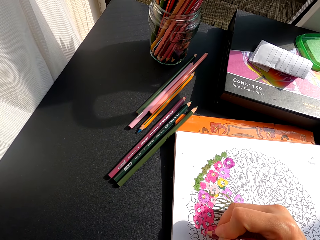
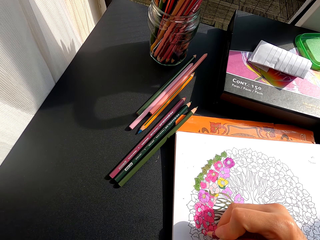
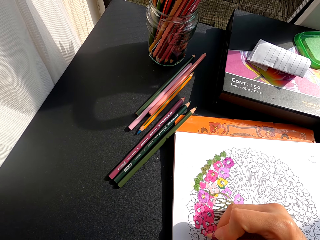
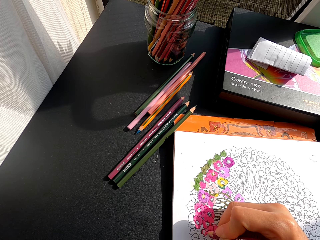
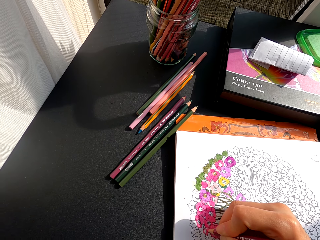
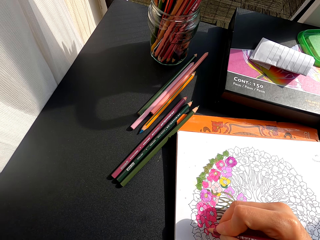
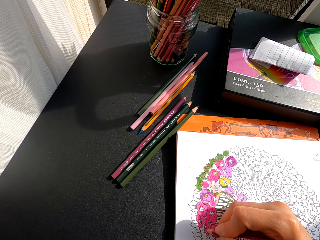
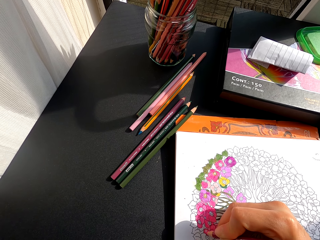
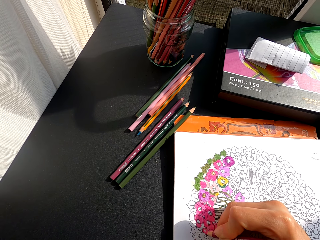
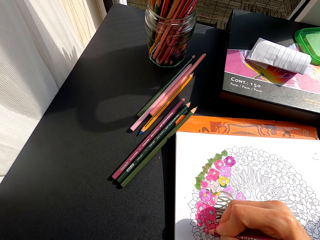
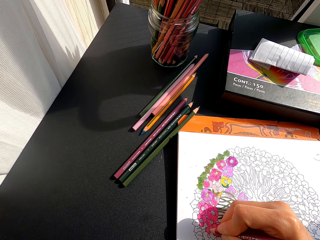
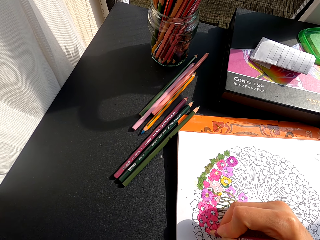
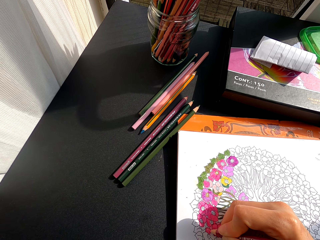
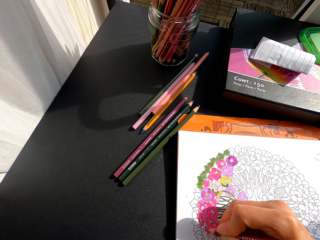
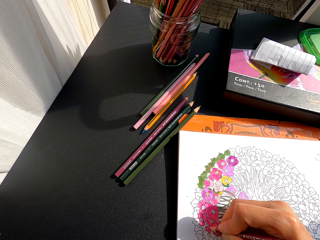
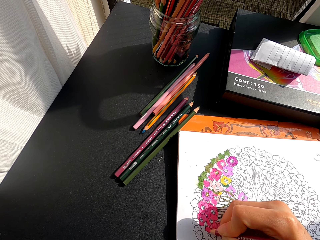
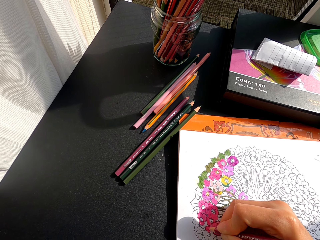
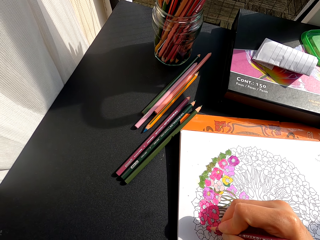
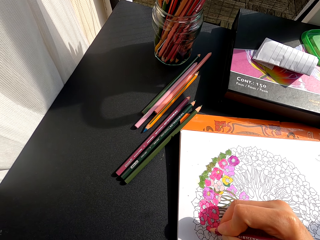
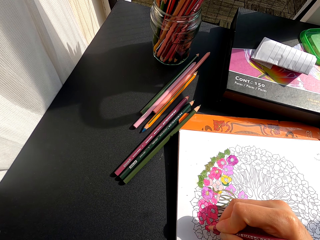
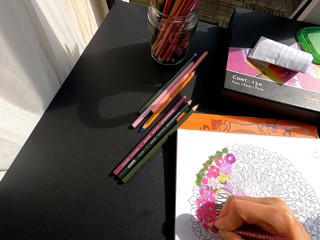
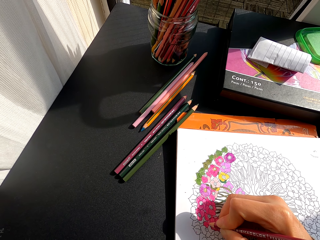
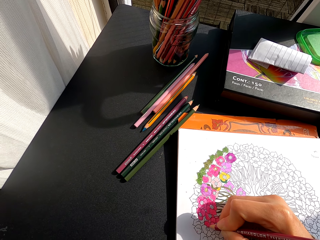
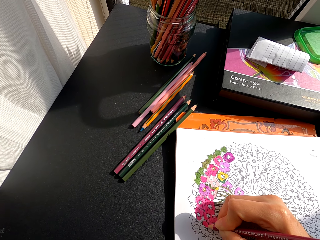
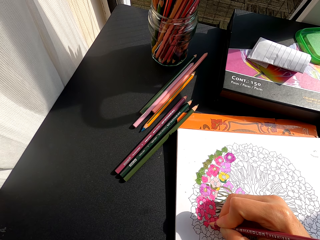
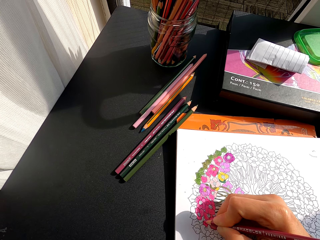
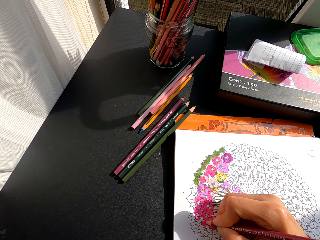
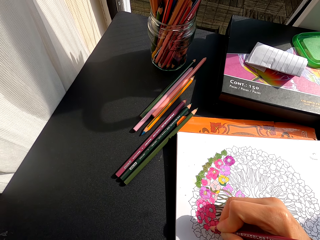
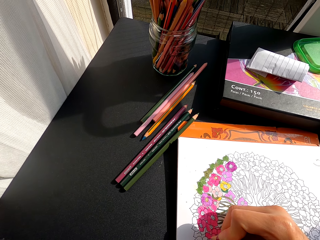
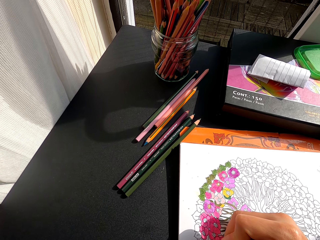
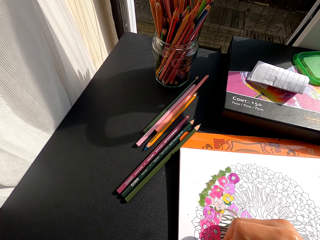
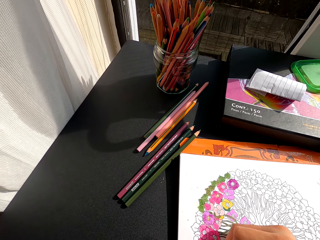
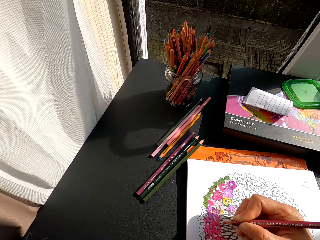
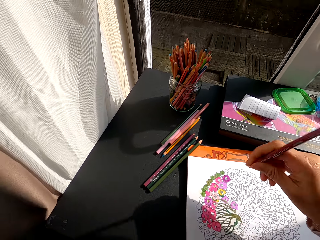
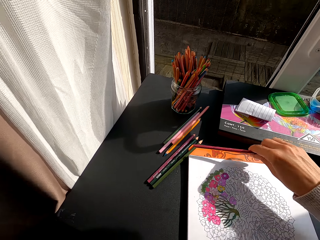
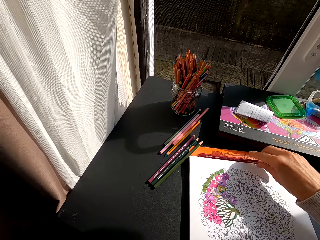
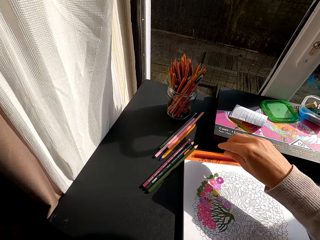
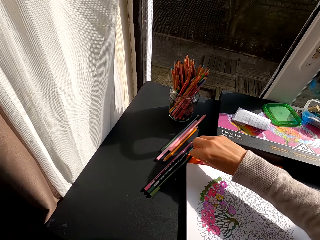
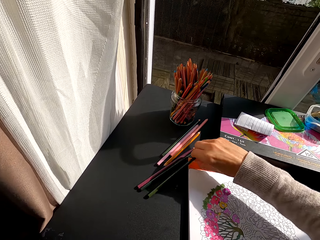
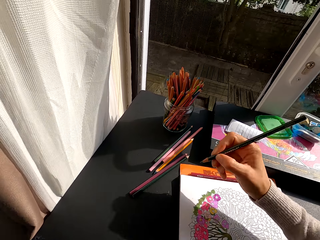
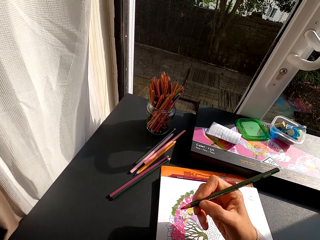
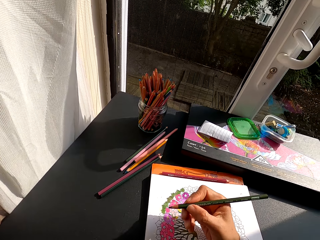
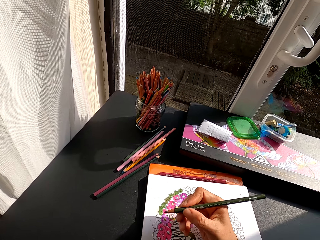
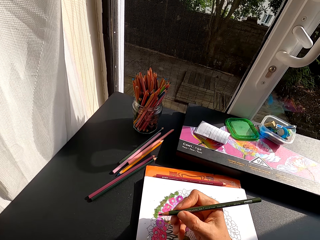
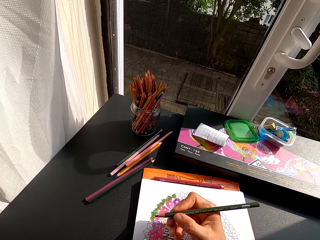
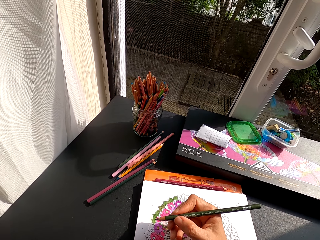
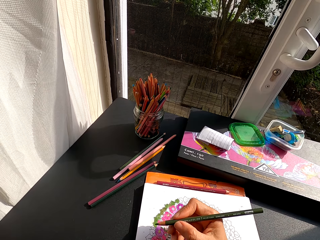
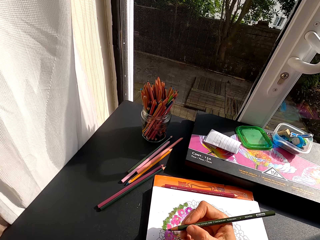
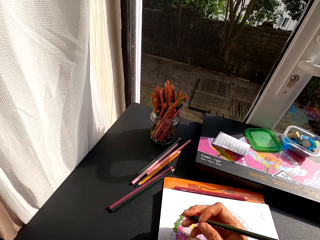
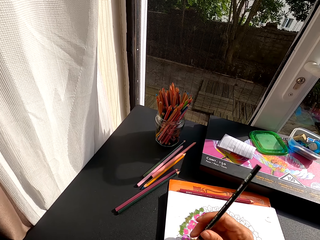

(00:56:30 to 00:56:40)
The camera wearer colors a drawing on the book with a color pencil. She holds the color pencil. She puts the color pencil on the table. She picks up the color pencil on the table with her right hand. She holds the color pencil.

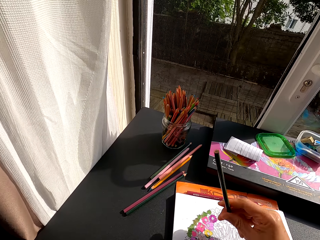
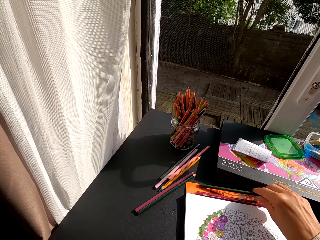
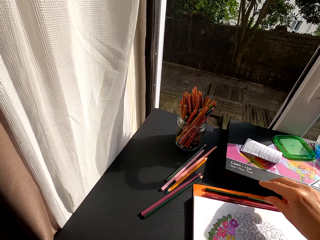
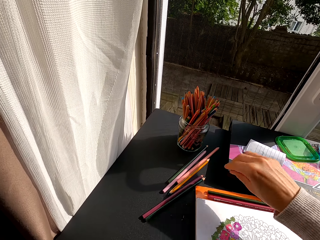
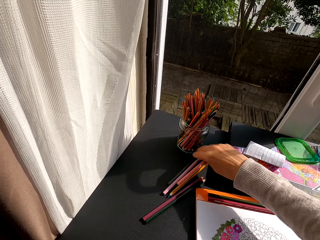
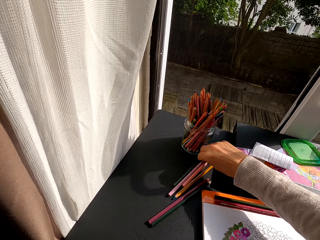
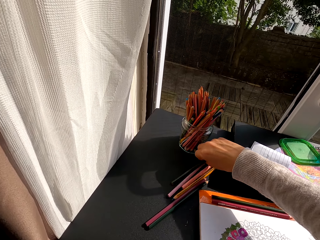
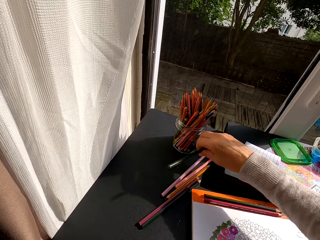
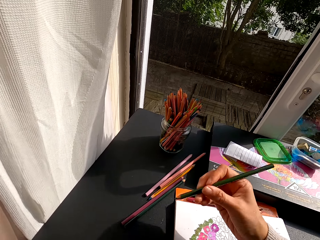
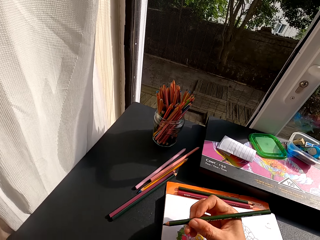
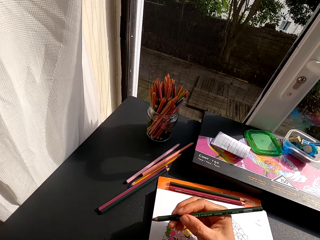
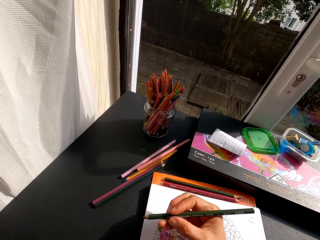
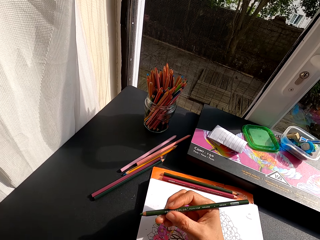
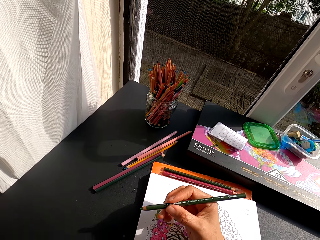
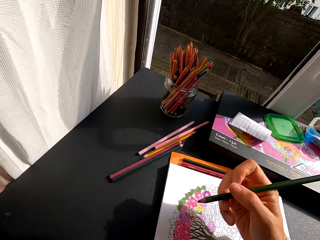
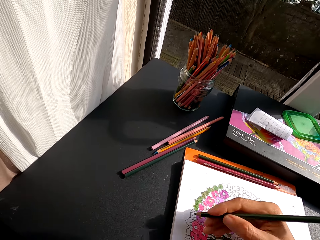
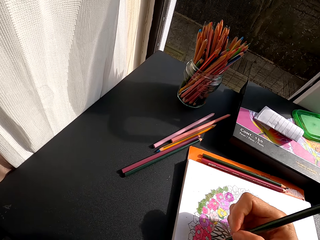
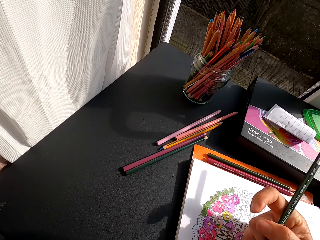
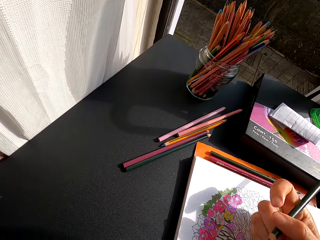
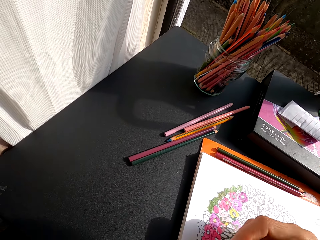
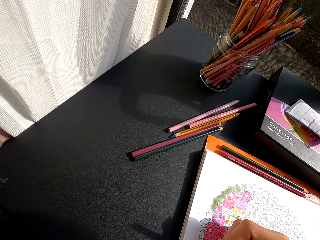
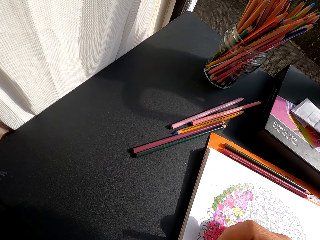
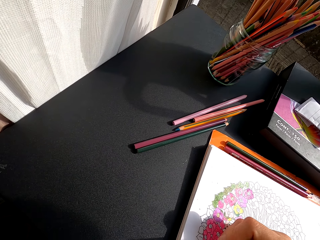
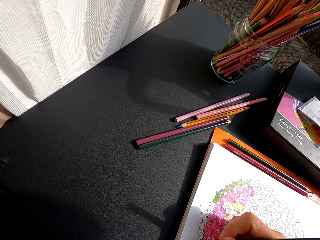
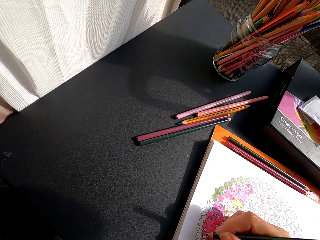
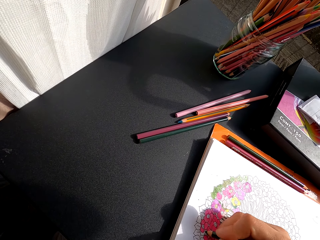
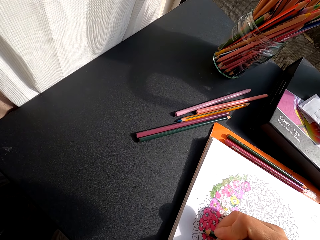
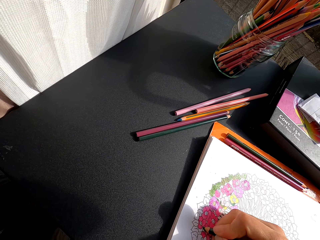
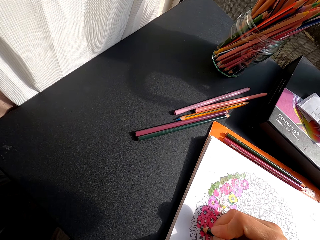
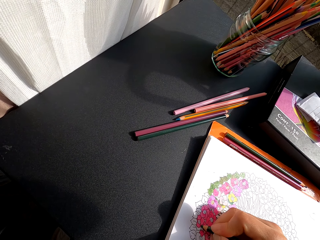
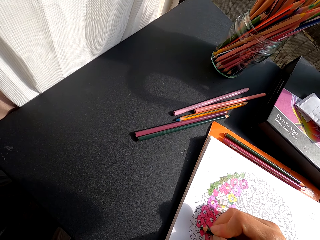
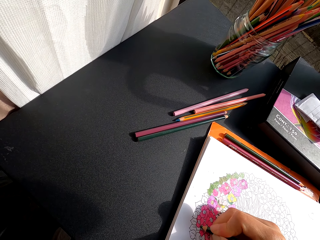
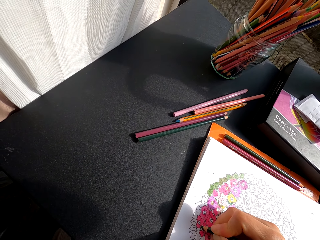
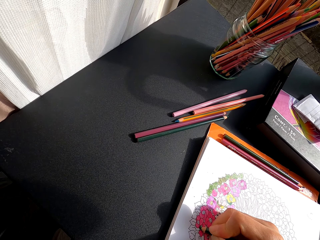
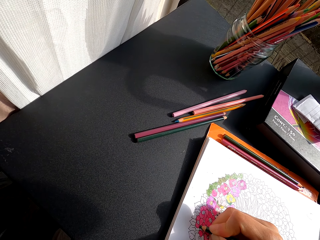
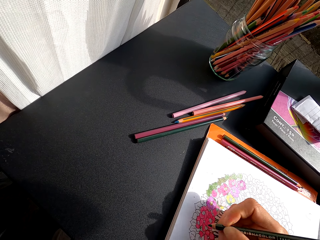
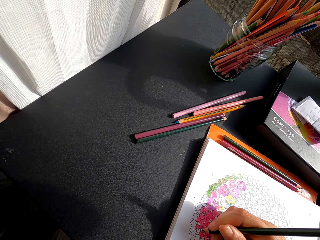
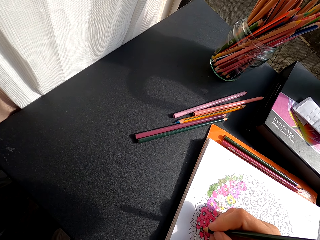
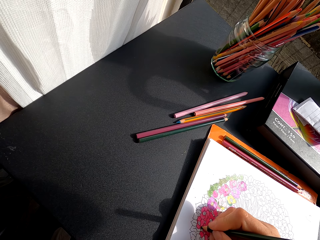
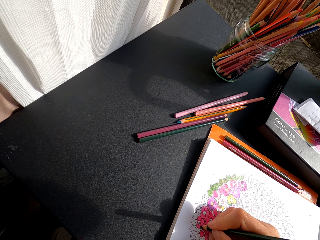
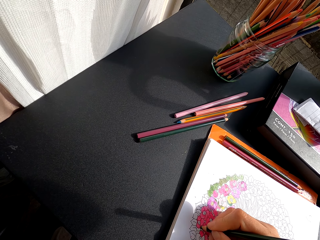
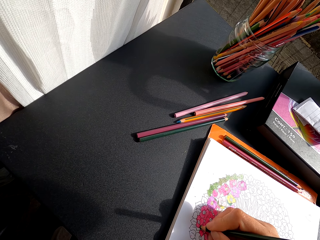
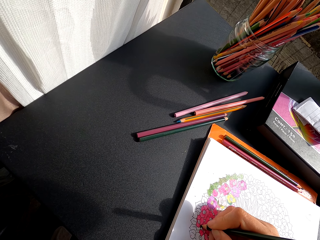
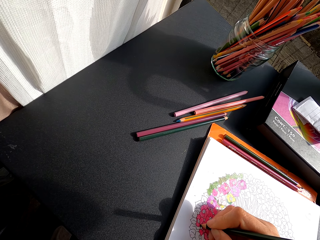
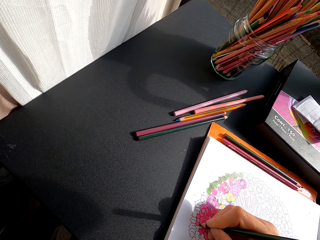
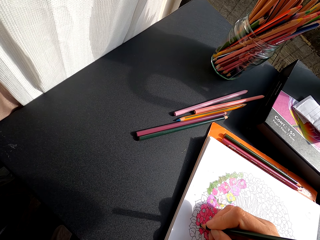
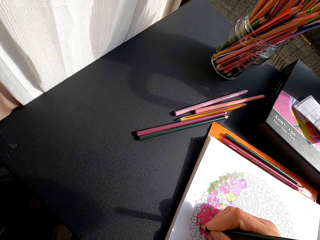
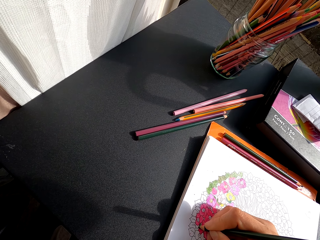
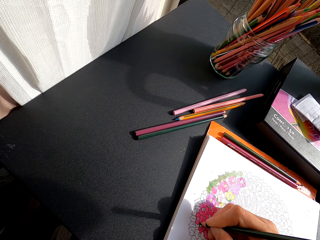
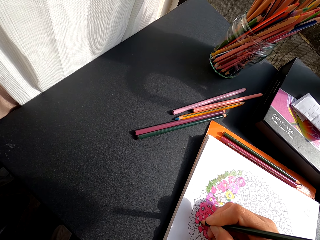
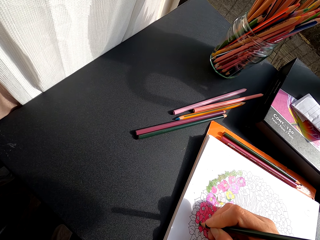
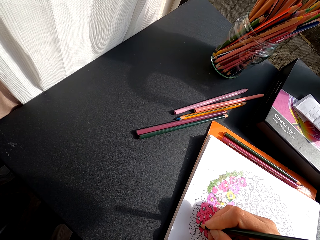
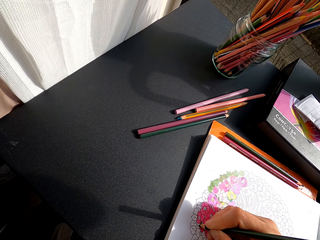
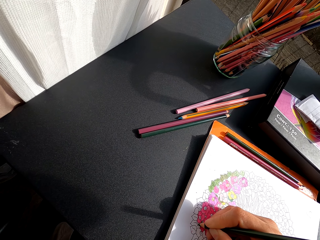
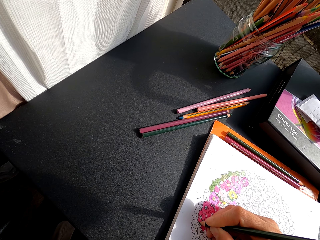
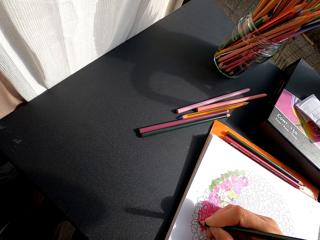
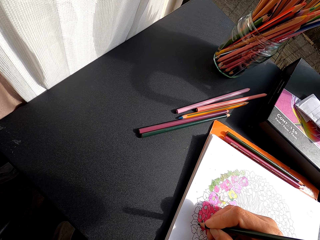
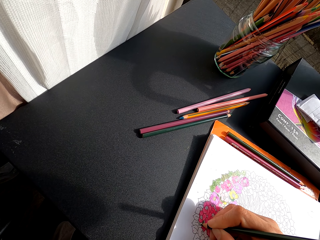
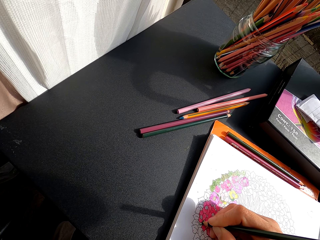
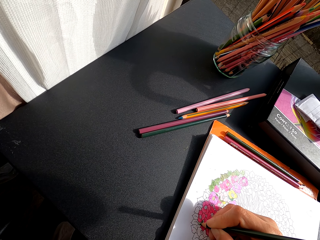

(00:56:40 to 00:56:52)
The camera wearer puts a color pencil or color pen on the table. She puts the color pencil on the table again. She picks up the color pen with her right hand. She holds the color pencil. She colors a drawing on the book with the color pencil.
